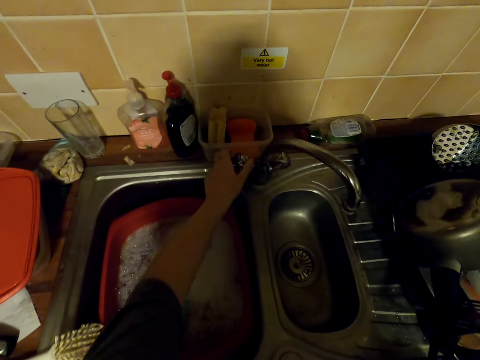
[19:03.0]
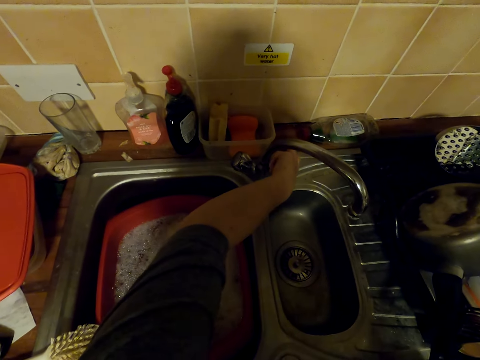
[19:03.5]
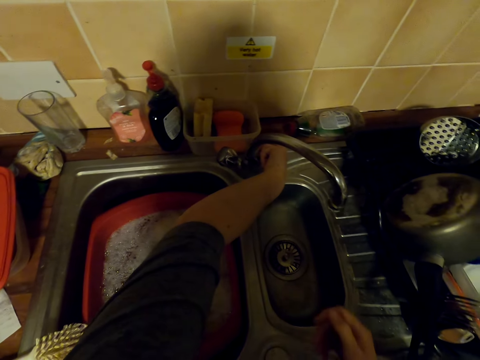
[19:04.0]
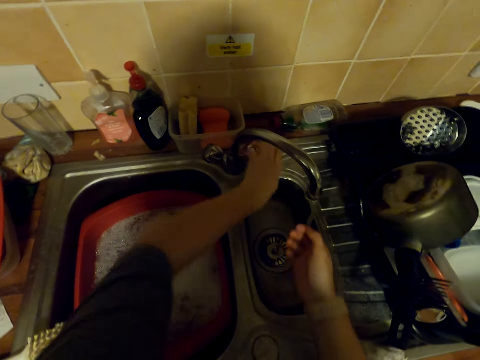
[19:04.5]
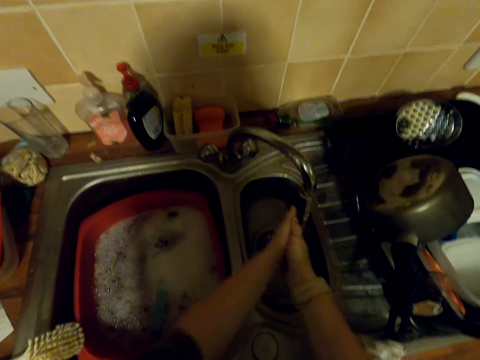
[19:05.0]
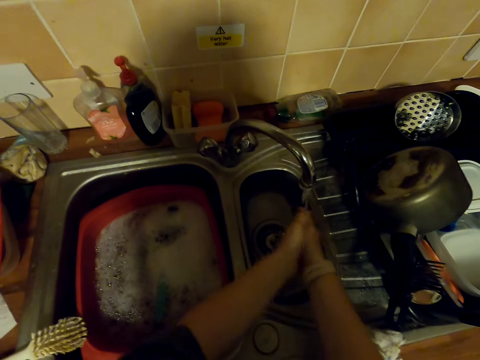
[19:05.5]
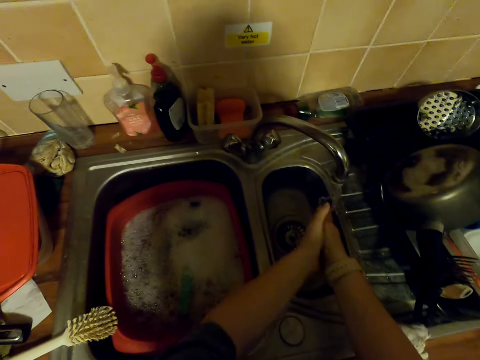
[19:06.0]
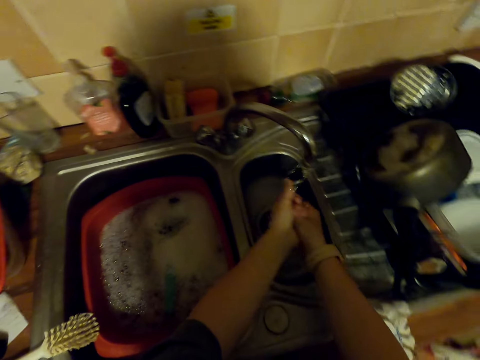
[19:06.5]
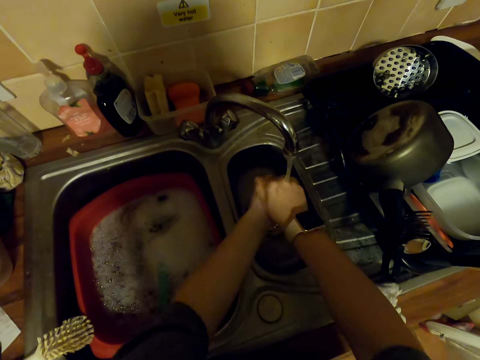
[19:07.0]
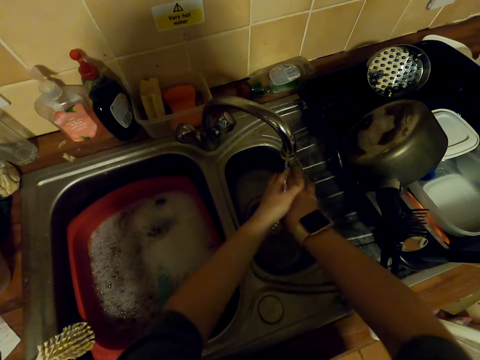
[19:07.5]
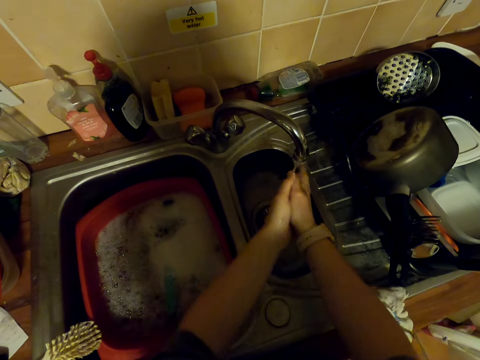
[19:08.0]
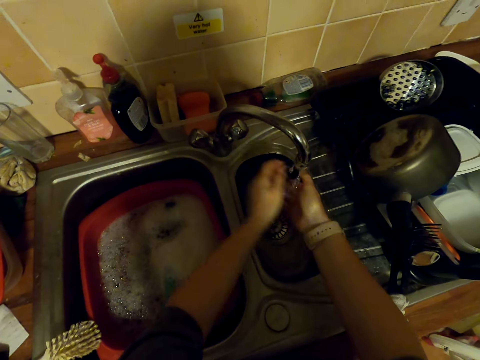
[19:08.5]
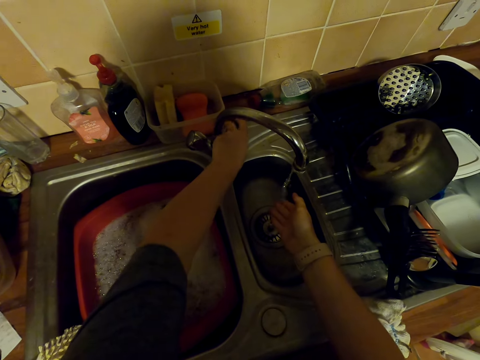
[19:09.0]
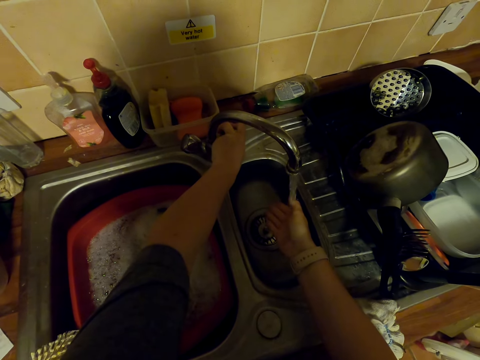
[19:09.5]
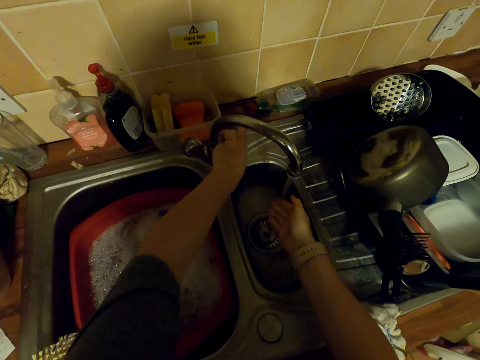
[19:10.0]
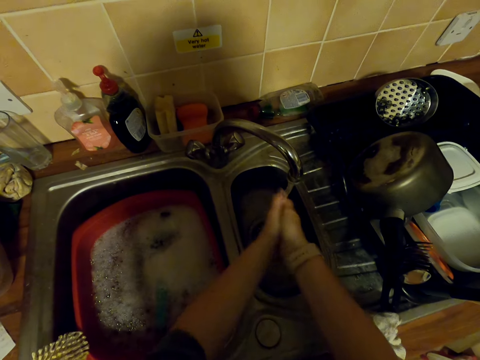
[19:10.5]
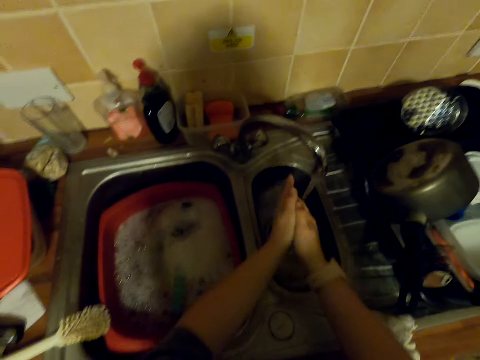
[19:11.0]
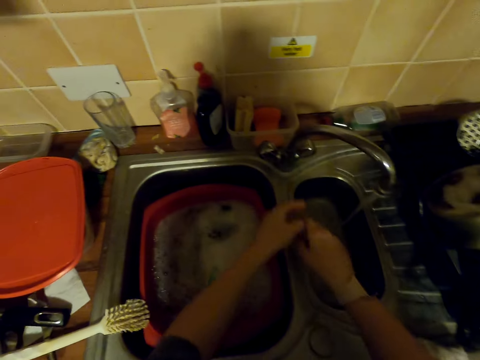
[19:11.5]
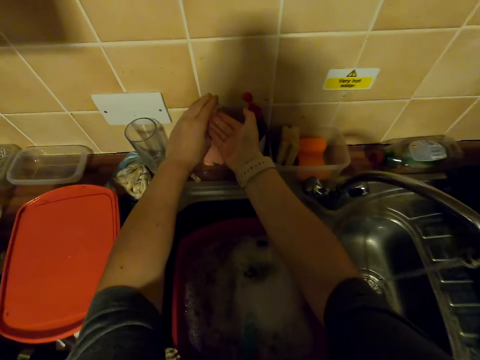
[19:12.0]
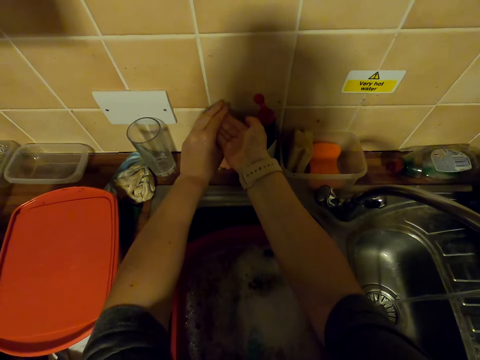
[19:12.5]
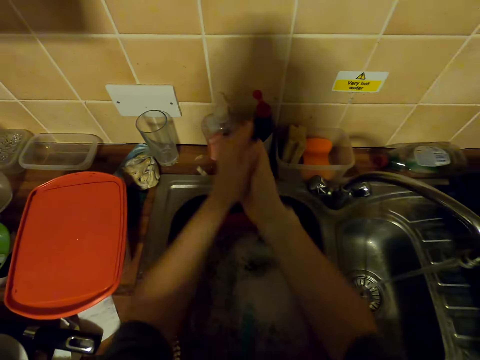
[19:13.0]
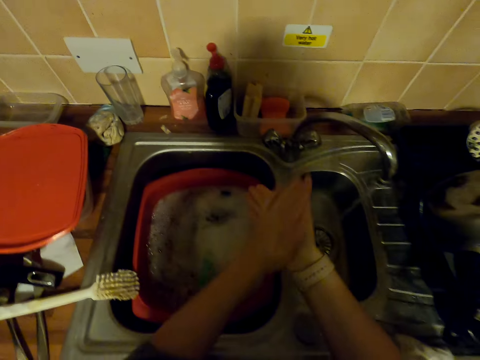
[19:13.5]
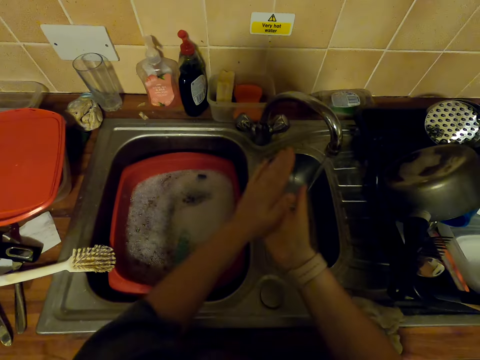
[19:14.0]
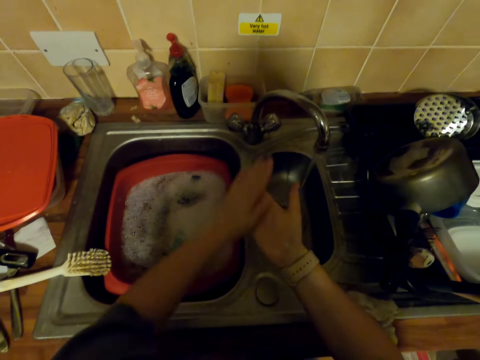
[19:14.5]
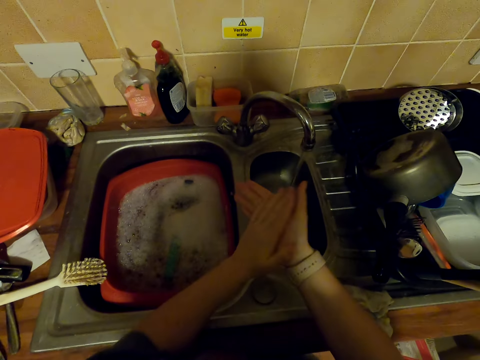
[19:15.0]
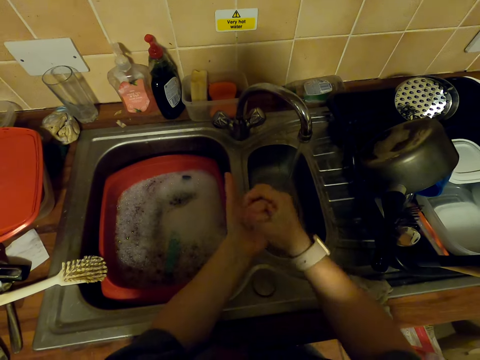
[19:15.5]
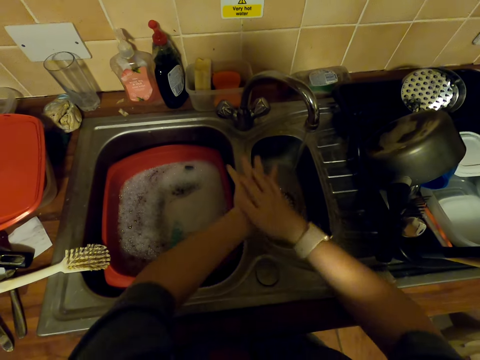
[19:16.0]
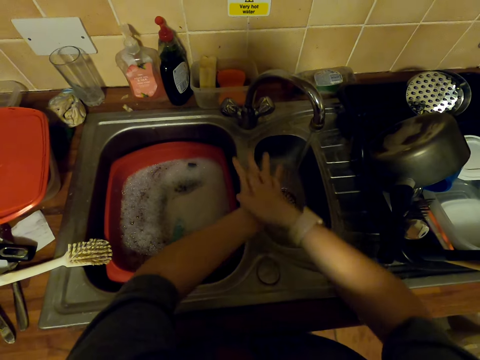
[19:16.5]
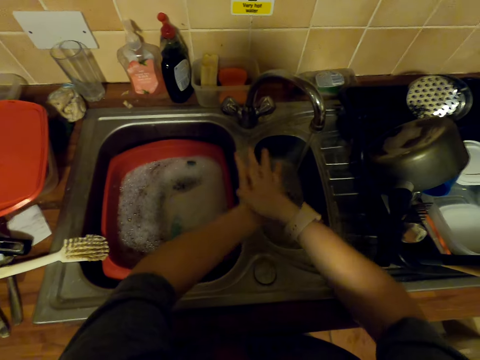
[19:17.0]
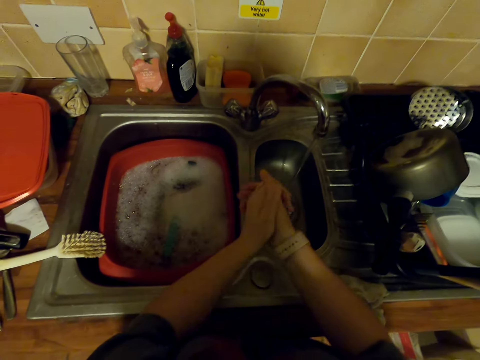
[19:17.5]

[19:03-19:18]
The camera wearer holds the faucet. They open the faucet. They wash hands in the sink. They turn the faucet. They wash hands in the sink. They shake hands in the sink. They put soap on hands. They press the soap dispenser. They rub hands with soap.

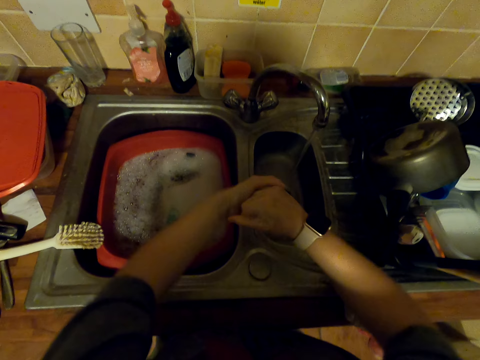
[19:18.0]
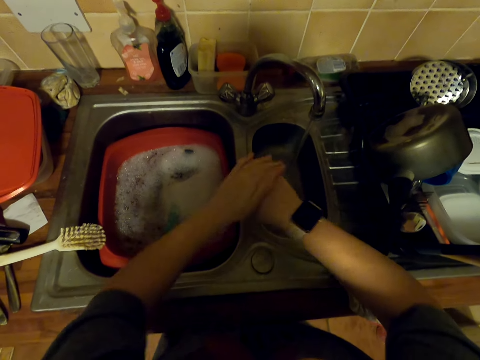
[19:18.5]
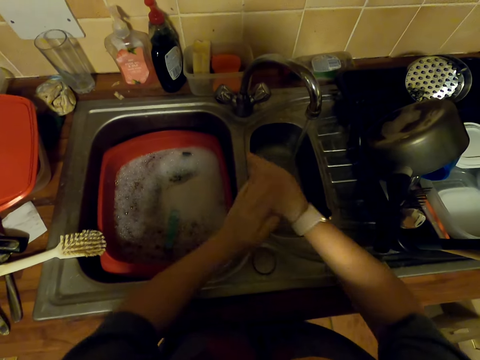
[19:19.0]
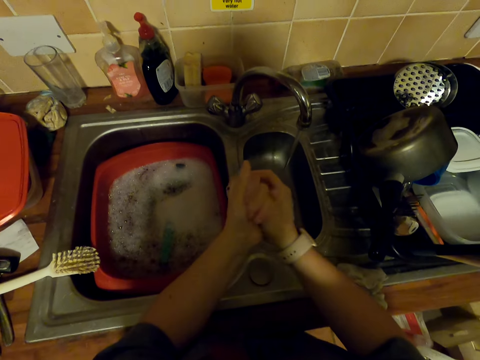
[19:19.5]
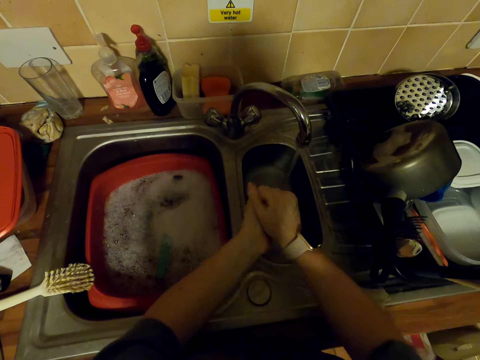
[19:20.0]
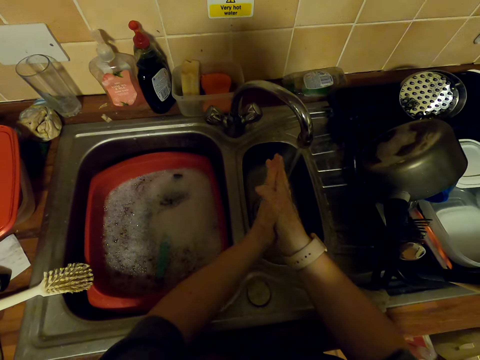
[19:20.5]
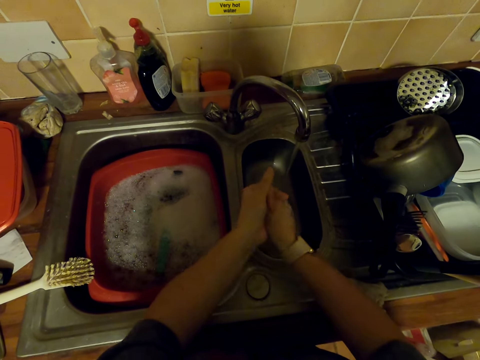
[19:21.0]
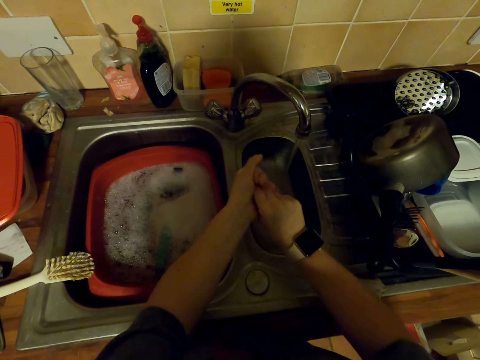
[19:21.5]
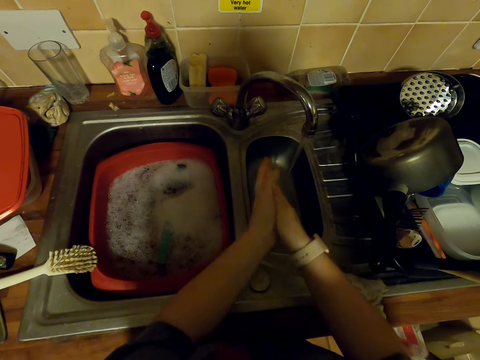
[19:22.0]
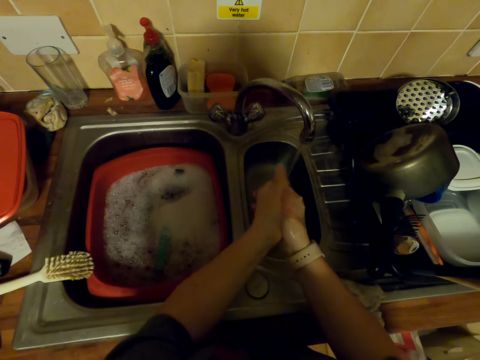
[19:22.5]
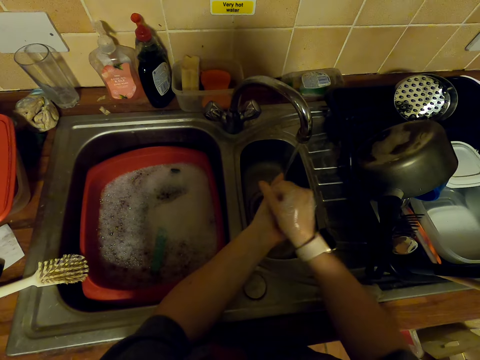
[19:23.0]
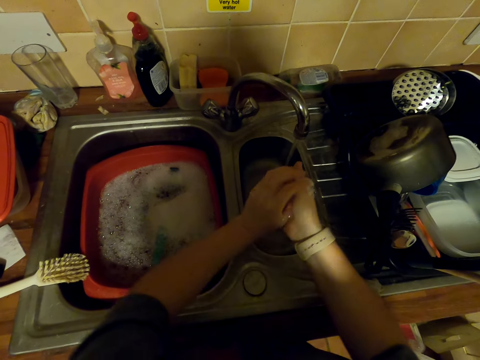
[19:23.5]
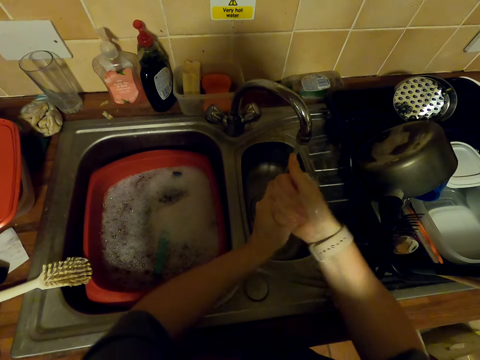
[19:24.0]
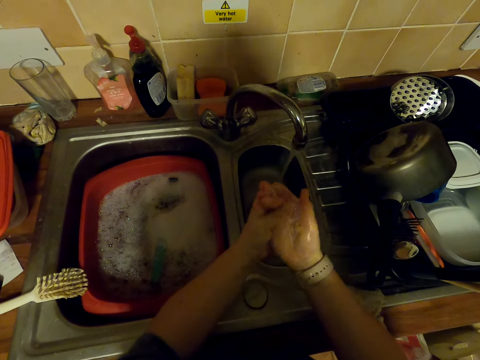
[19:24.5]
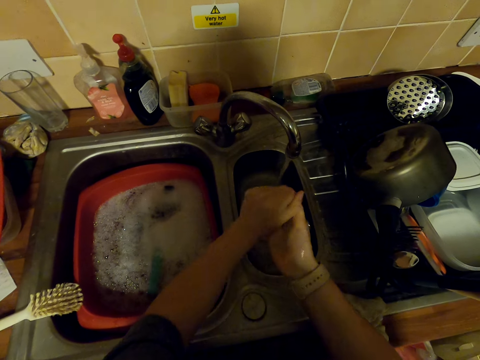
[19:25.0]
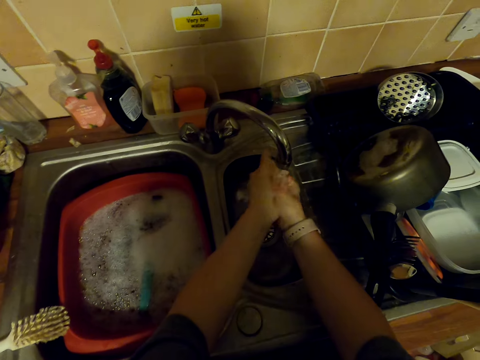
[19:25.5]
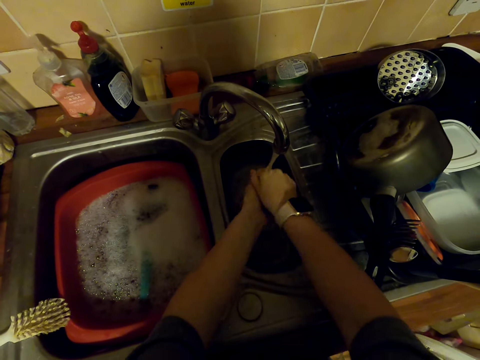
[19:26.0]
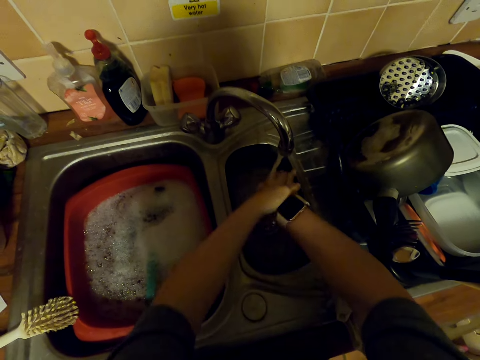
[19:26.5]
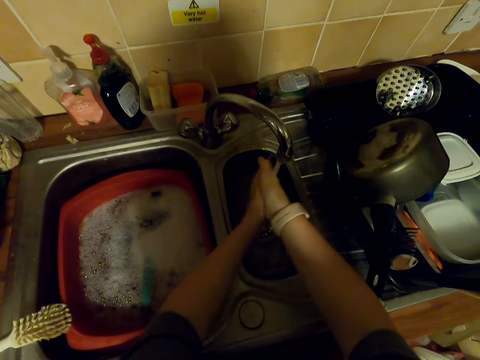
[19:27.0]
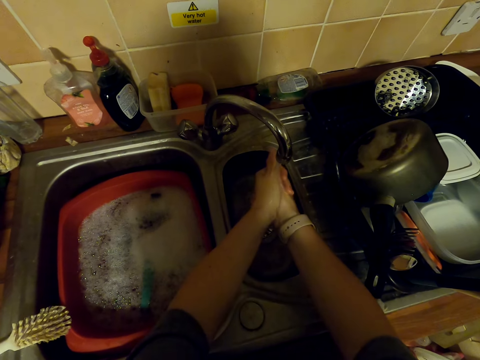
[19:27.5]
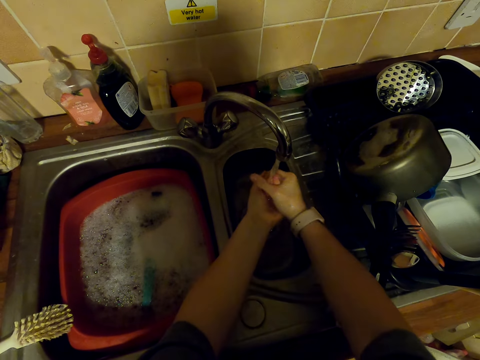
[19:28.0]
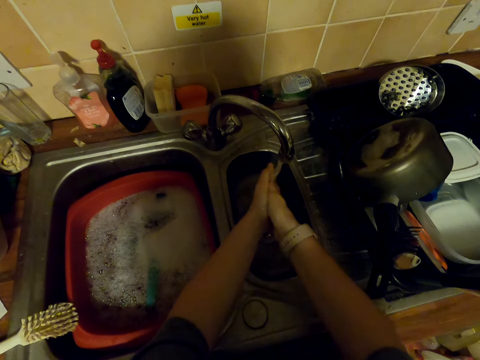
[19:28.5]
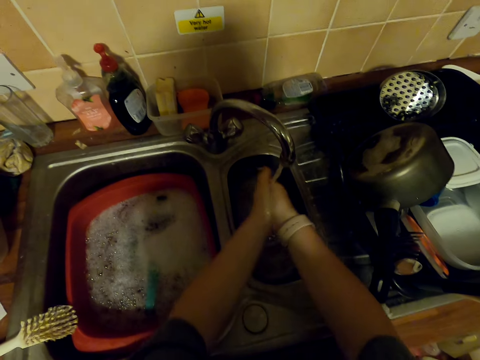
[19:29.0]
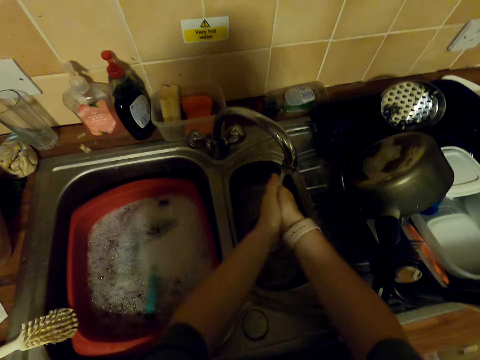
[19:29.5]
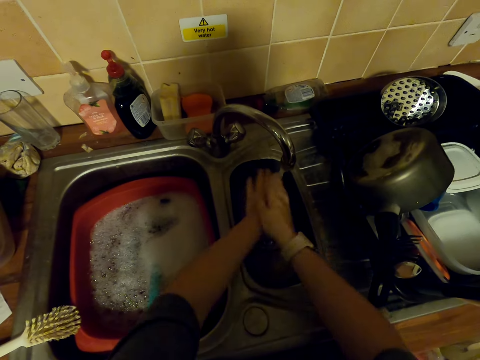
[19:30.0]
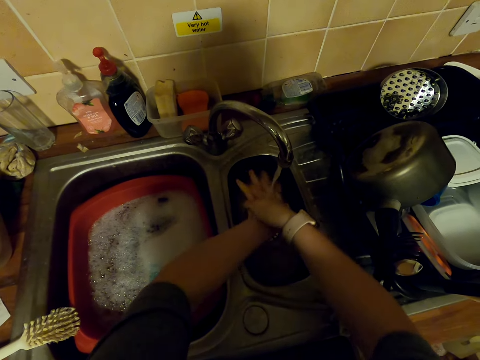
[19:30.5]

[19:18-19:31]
The camera wearer rinses hands in the sink.
